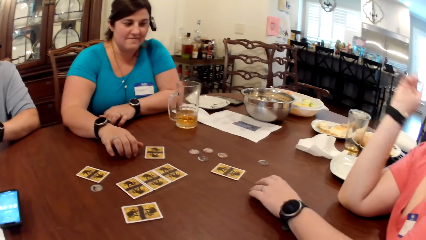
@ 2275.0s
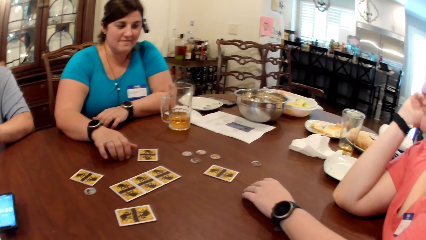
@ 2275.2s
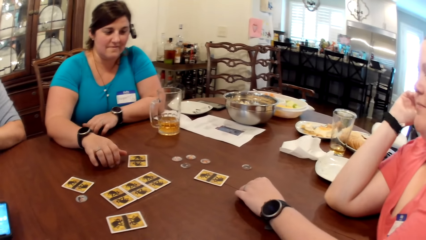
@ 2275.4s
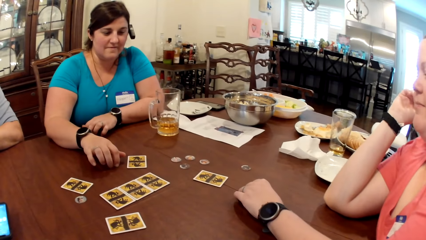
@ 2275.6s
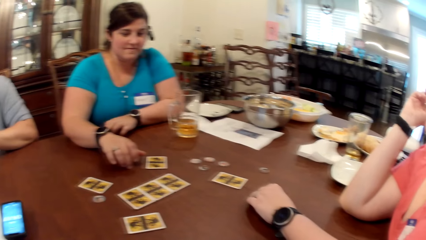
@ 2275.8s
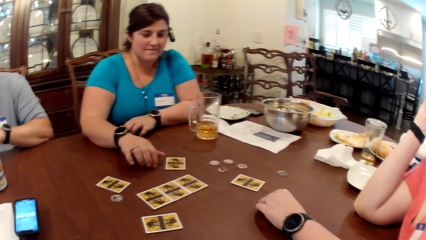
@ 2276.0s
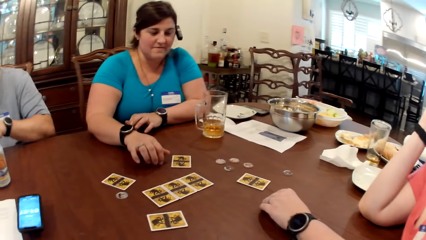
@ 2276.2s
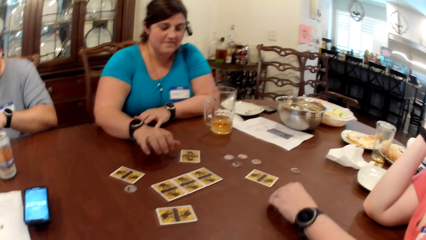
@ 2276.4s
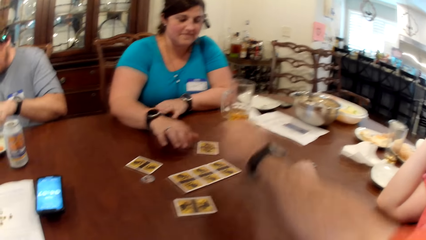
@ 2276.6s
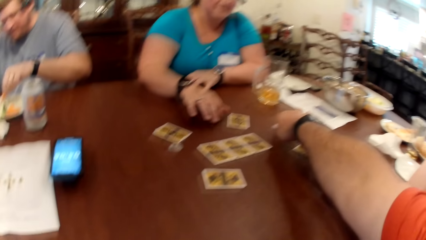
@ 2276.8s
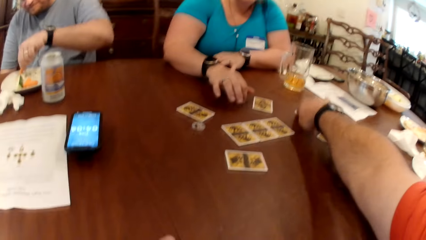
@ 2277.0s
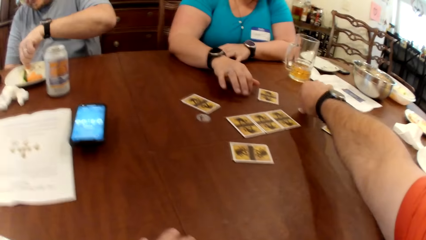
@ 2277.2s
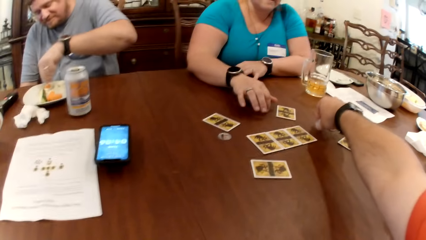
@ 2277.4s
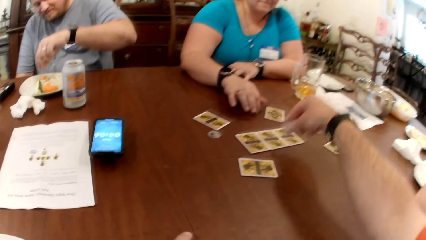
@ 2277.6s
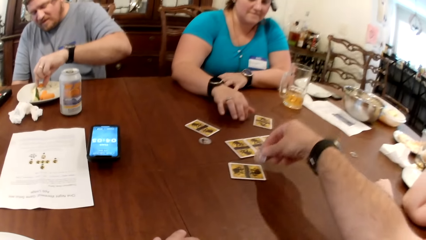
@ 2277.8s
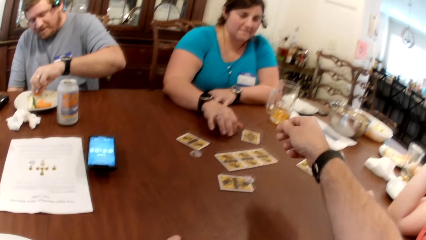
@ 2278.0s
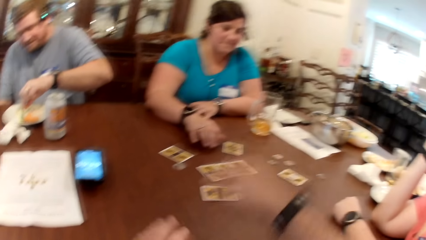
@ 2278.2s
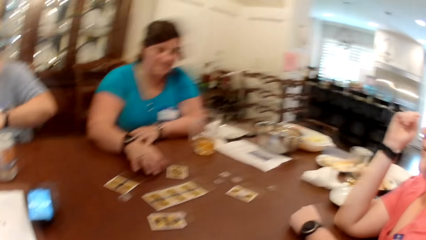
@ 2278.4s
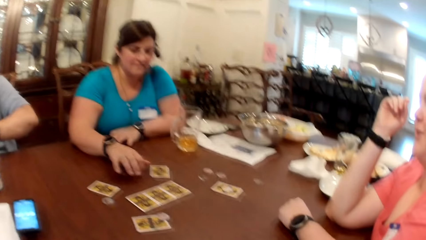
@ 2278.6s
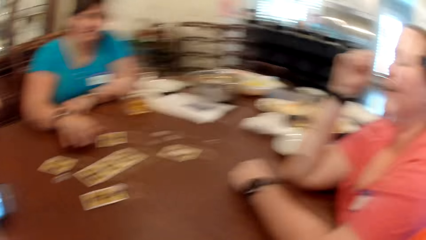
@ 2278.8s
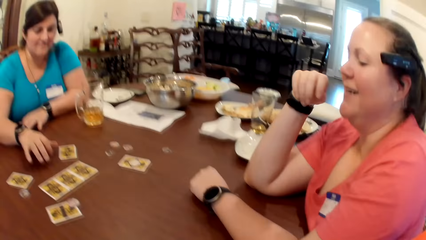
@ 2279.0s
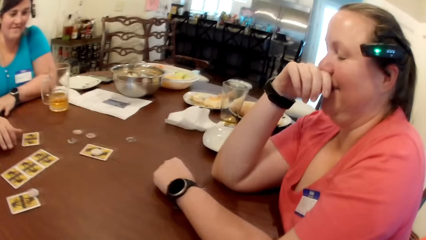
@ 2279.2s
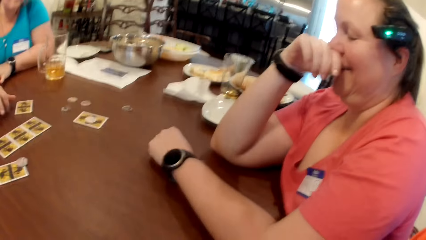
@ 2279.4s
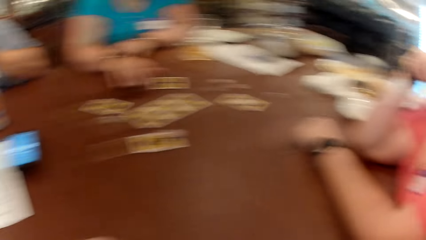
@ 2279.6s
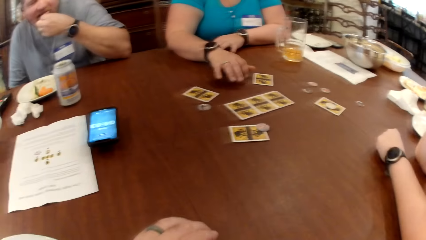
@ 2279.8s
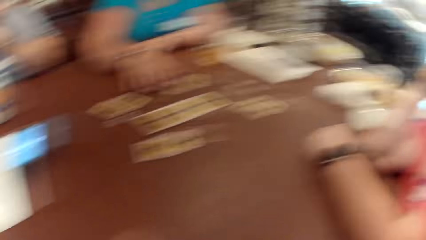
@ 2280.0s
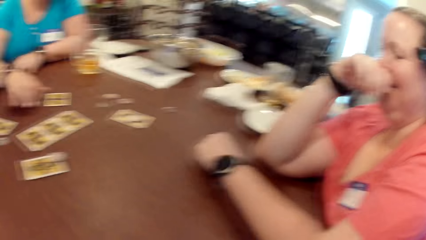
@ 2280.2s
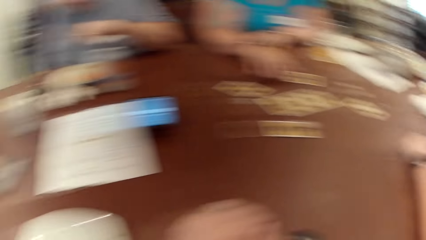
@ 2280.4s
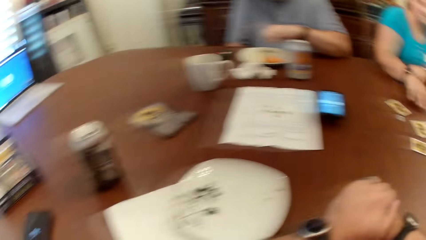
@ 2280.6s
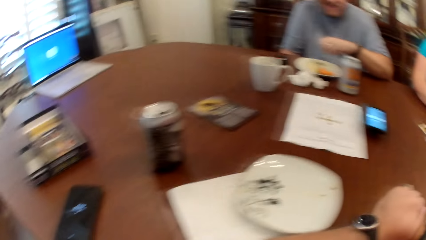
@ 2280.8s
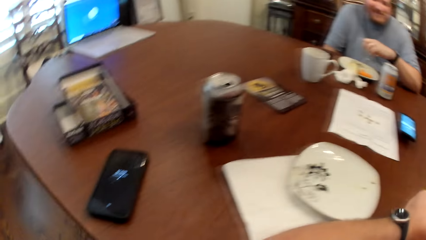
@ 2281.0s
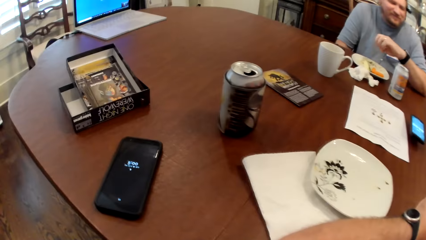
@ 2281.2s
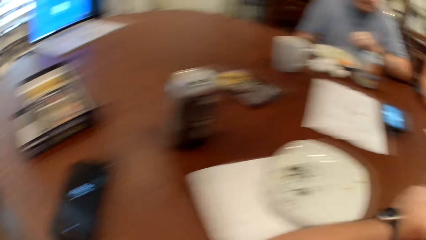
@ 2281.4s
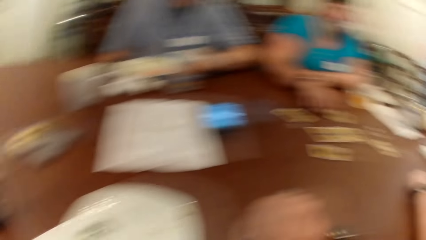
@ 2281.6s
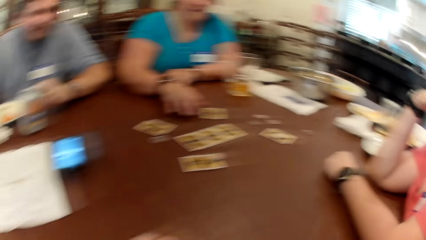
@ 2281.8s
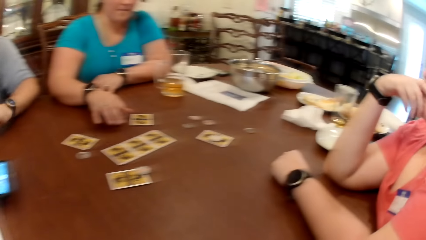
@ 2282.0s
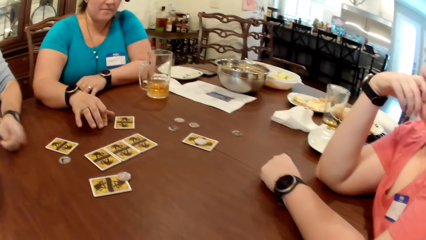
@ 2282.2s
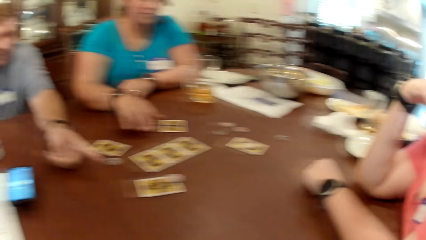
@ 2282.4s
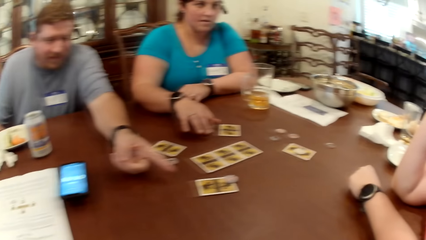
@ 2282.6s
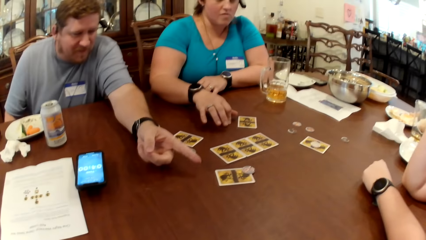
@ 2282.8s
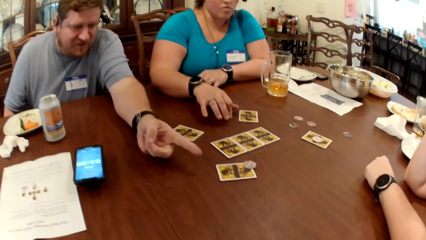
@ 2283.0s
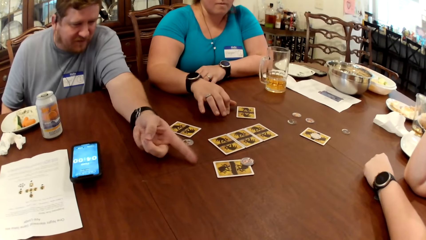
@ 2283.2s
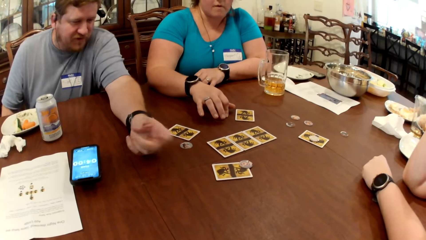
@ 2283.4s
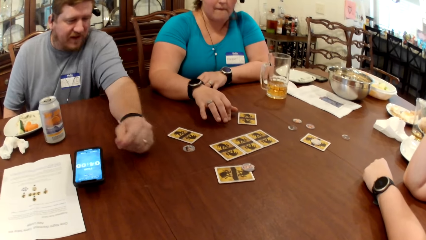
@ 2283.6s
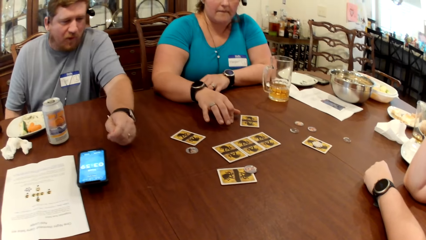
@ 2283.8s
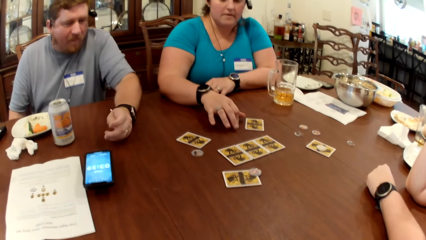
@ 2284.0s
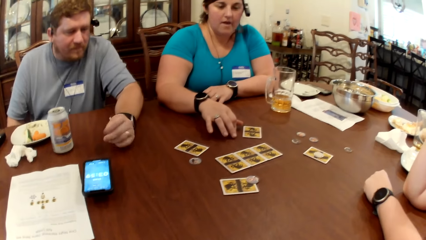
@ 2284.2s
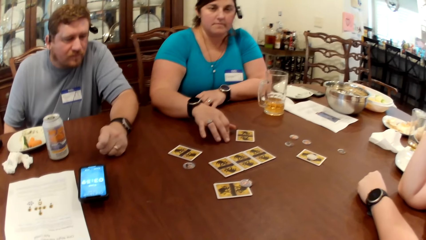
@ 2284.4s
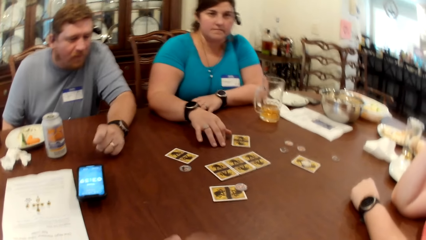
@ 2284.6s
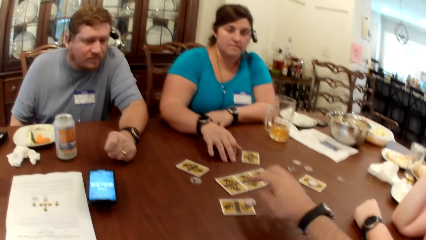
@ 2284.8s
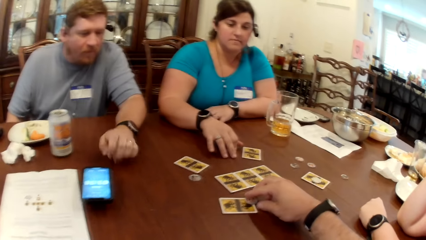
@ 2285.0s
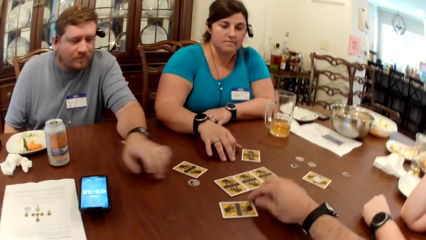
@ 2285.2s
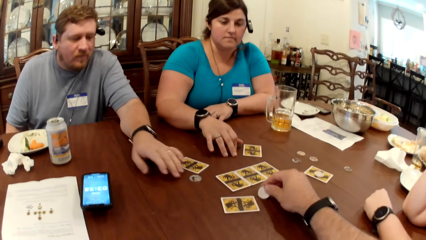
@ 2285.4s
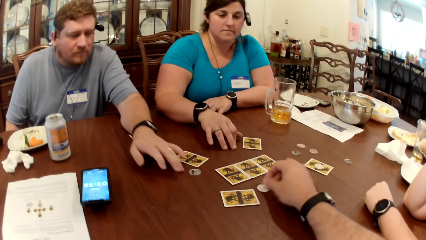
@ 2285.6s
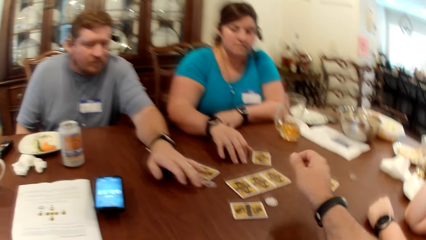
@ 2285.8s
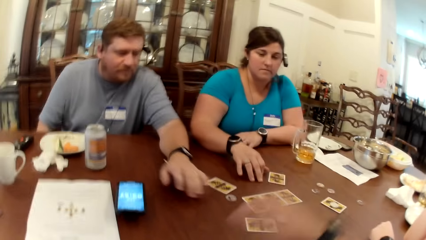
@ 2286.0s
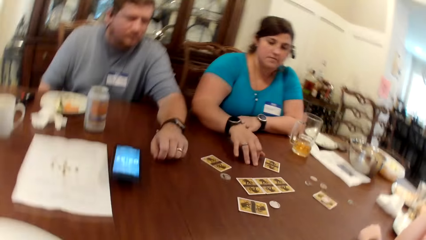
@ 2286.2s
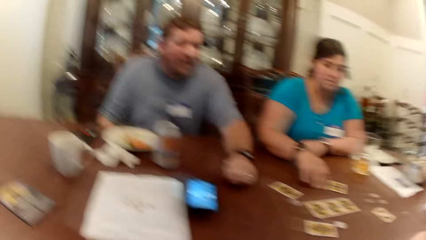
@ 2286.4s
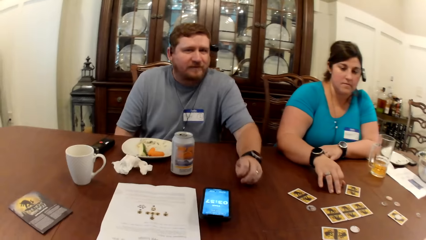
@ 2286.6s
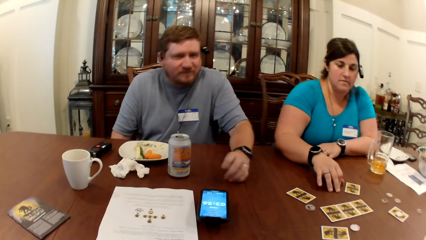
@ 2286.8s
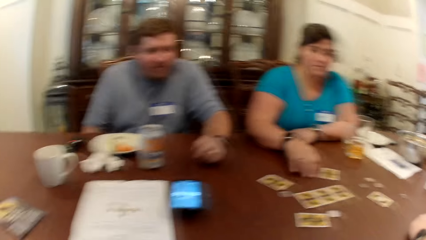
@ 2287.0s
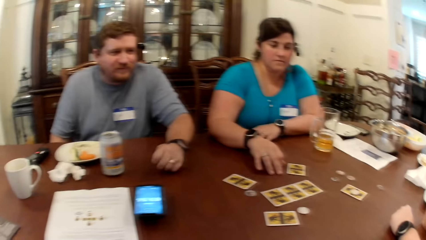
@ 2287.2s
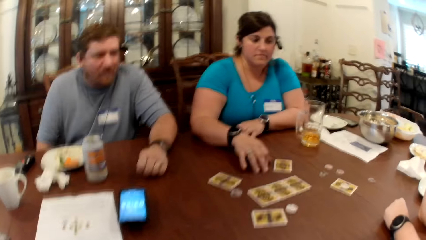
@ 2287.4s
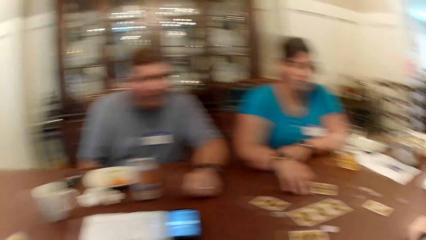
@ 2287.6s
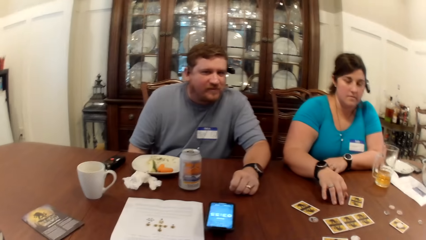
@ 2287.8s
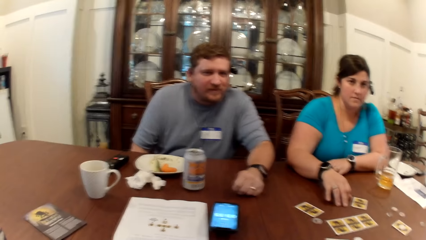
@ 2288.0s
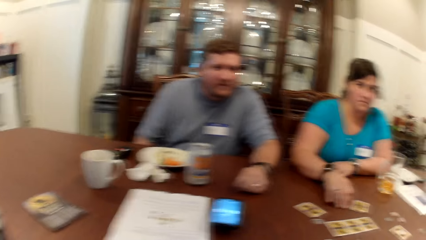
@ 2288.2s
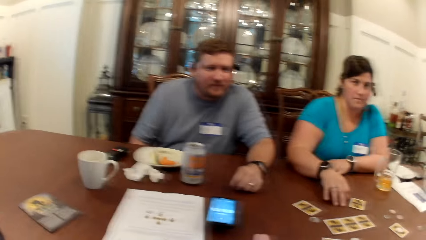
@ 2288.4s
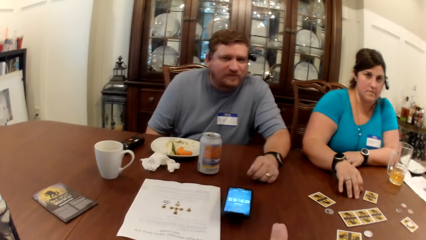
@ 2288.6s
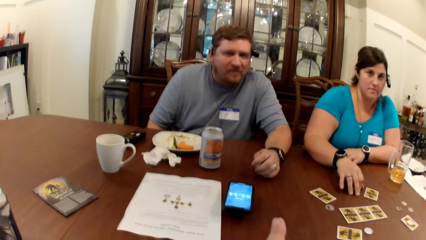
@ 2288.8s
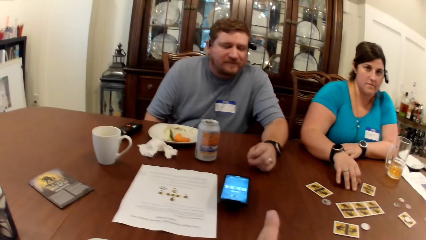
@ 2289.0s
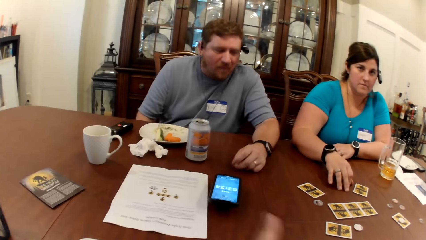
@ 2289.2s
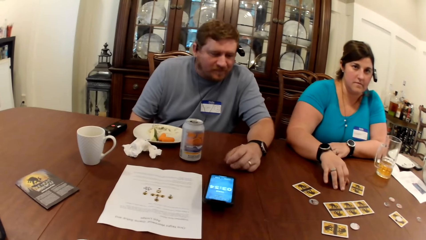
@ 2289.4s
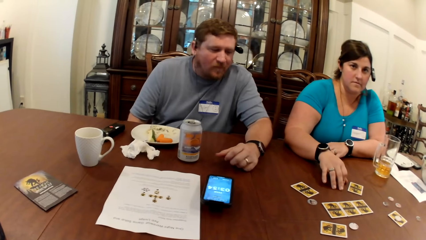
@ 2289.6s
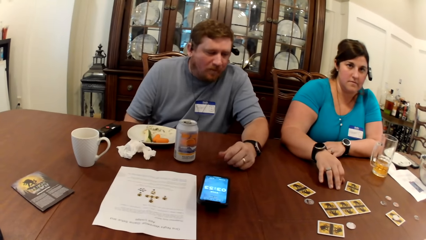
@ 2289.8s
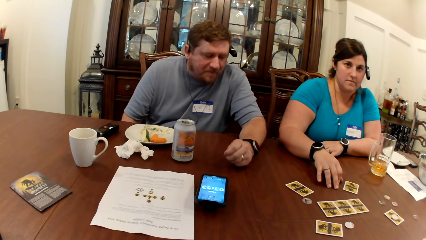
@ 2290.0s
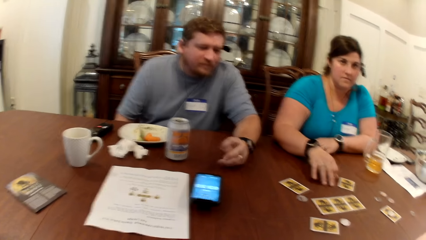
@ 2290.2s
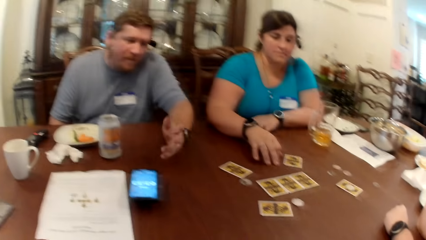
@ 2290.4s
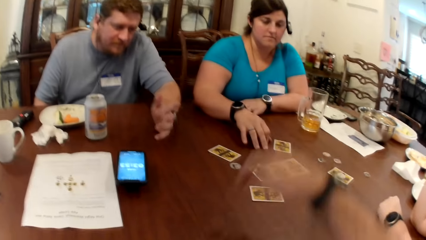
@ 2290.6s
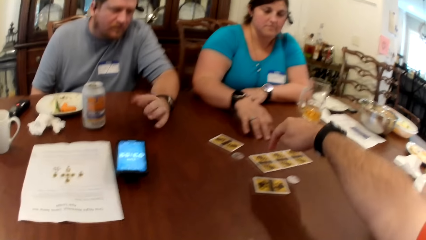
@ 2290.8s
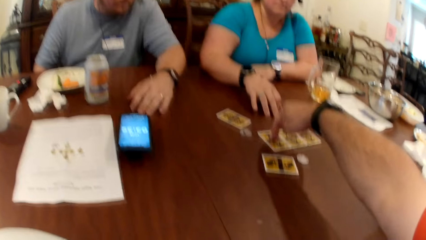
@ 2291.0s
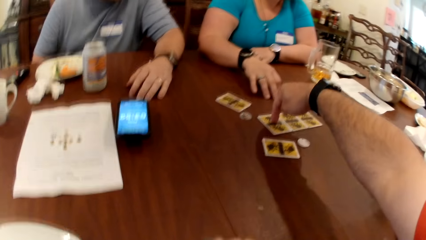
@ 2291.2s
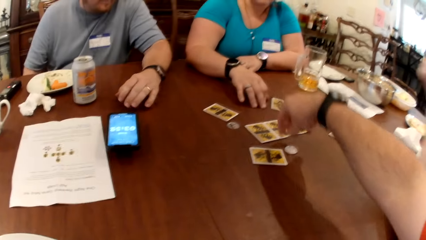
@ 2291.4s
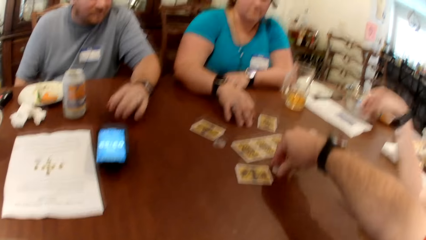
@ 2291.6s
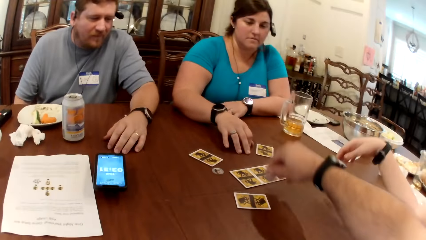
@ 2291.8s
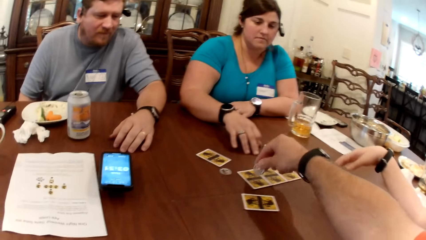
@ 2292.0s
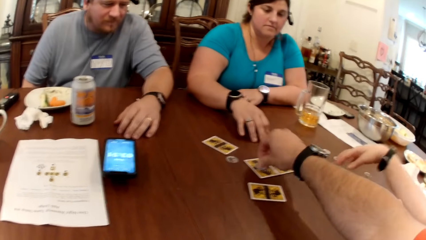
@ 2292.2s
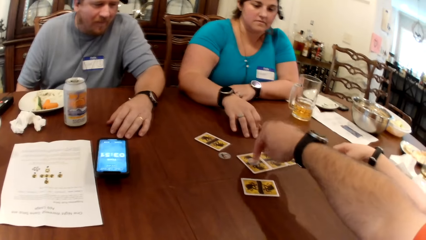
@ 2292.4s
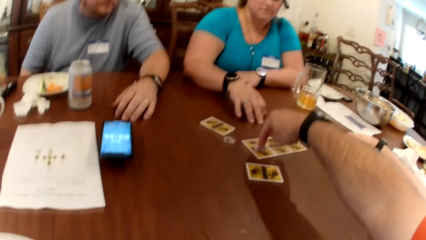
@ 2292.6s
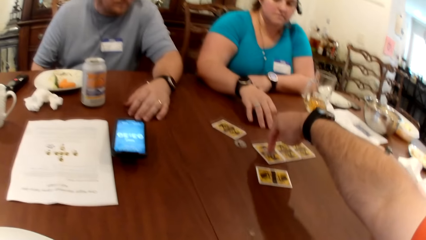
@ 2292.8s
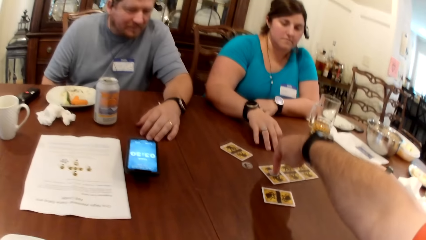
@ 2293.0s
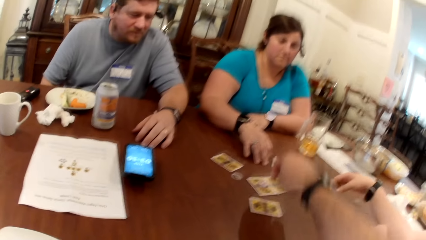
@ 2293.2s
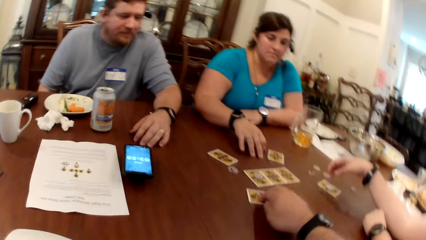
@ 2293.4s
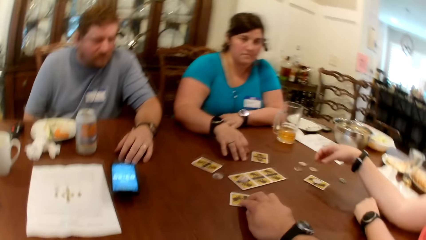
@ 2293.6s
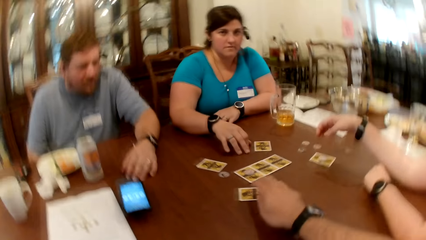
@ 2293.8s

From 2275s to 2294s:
The camera wearer picks up the chip from the table with his right hand. A man takes a snack from a plate on the table with his left hand. The camera wearer plays a game. He drops the chip on the table with his right hand. The man eats the snack in his left hand. The camera wearer looks around. The man interacts with the camera wearer. A woman interacts with the camera wearer. The camera wearer adjusts the chip on the table with his right hand. He interacts with the man and the woman. He claps hands. He picks up the chip from the table with his right hand. He drops the chip on the table with his right hand. He touches the chip on the table with his right hand. He adjusts the card on the table with his right hand.
